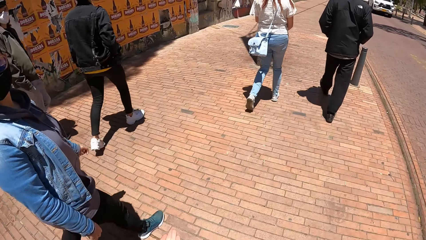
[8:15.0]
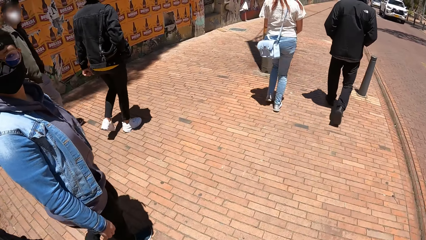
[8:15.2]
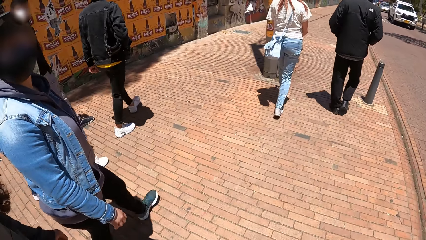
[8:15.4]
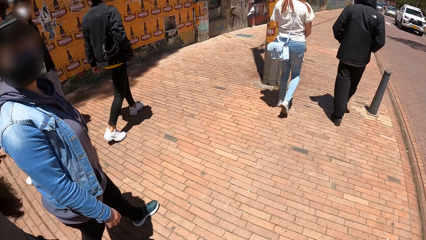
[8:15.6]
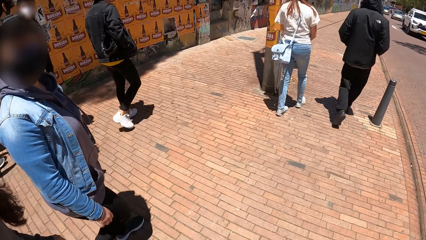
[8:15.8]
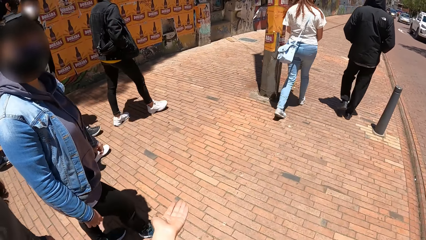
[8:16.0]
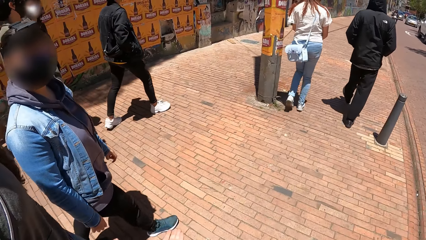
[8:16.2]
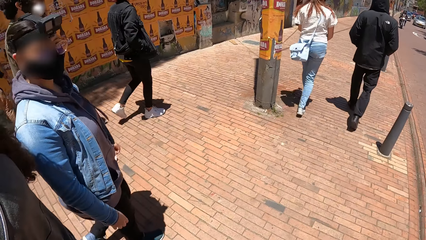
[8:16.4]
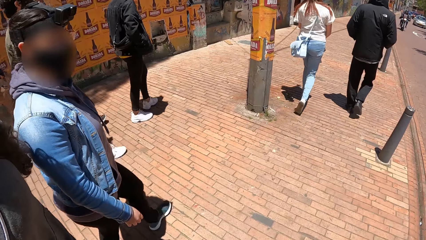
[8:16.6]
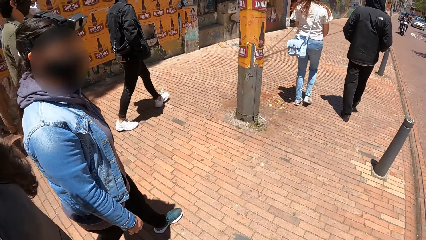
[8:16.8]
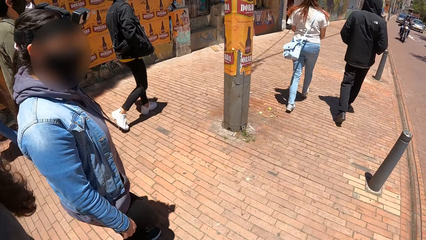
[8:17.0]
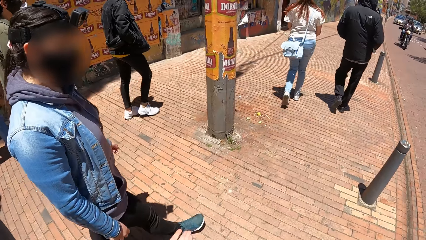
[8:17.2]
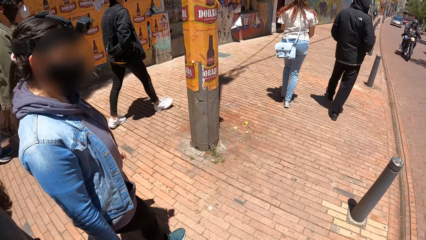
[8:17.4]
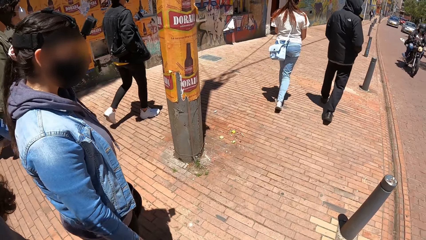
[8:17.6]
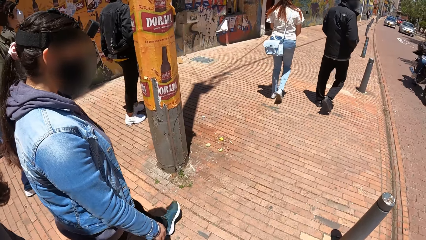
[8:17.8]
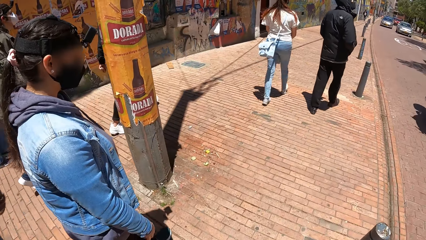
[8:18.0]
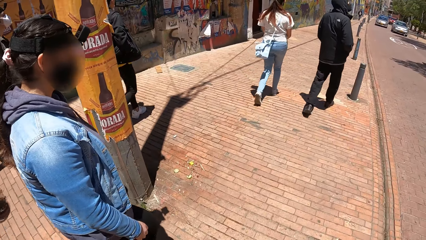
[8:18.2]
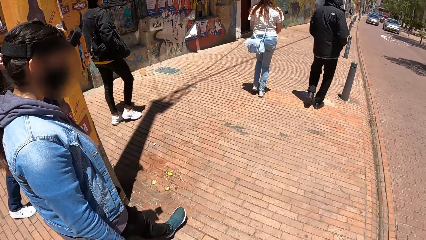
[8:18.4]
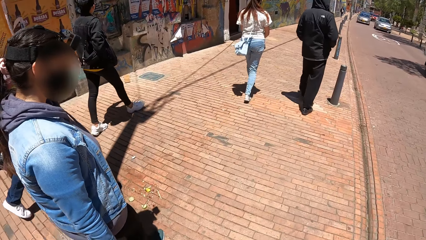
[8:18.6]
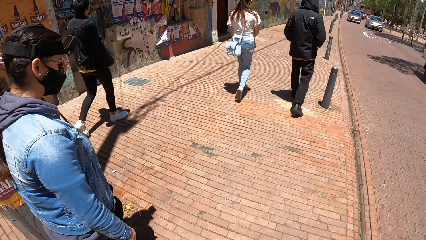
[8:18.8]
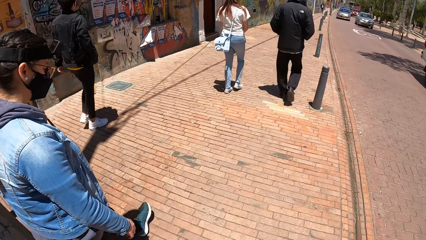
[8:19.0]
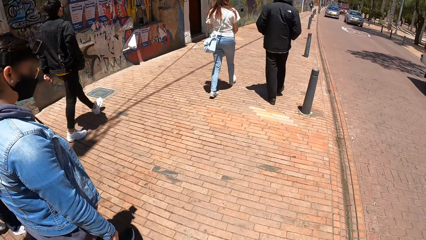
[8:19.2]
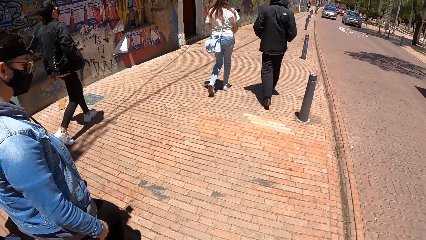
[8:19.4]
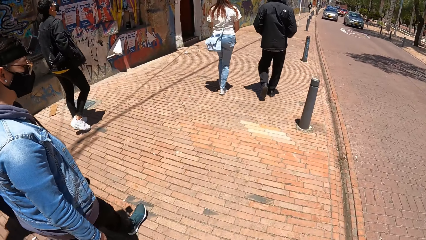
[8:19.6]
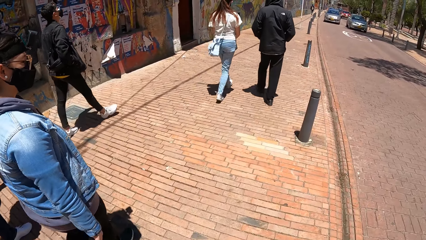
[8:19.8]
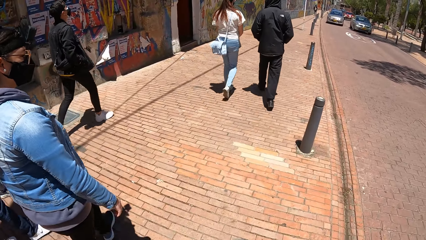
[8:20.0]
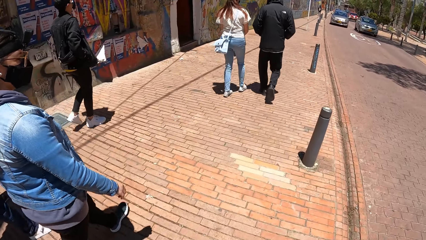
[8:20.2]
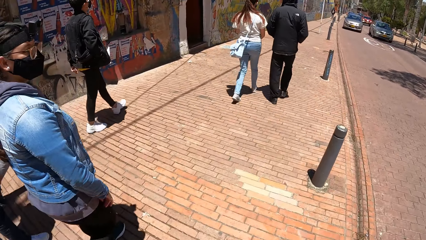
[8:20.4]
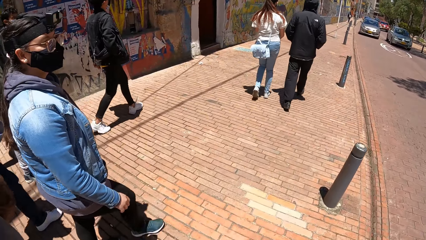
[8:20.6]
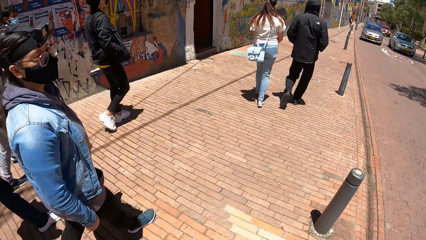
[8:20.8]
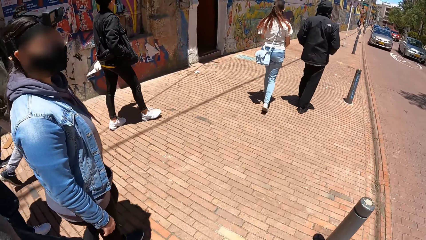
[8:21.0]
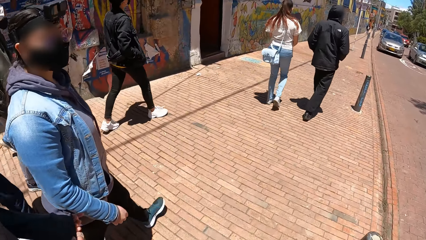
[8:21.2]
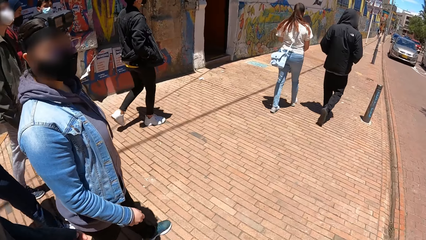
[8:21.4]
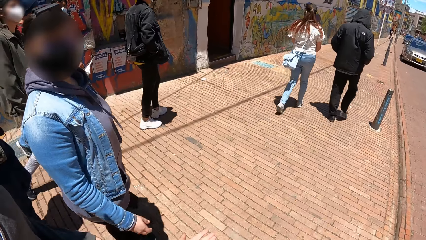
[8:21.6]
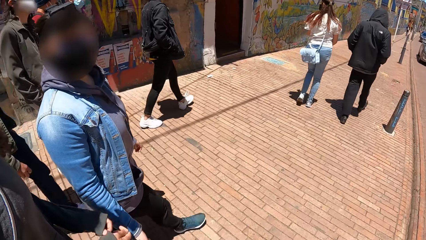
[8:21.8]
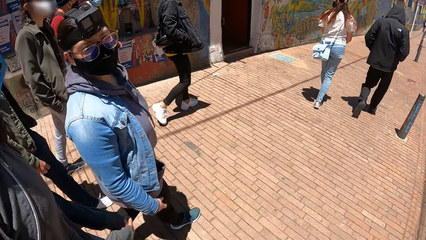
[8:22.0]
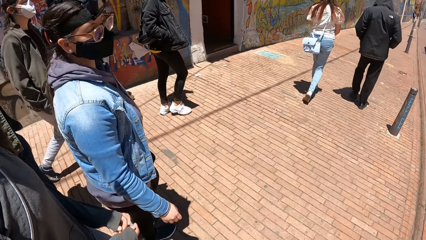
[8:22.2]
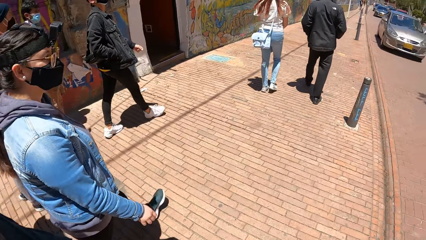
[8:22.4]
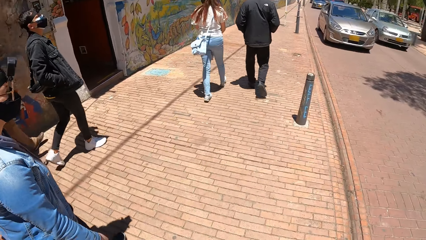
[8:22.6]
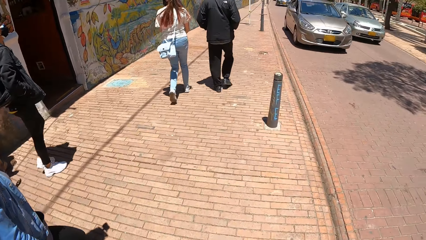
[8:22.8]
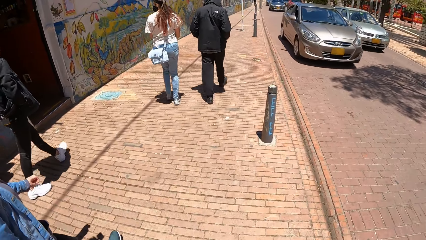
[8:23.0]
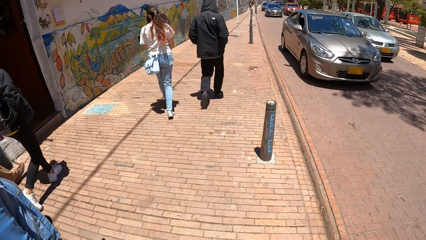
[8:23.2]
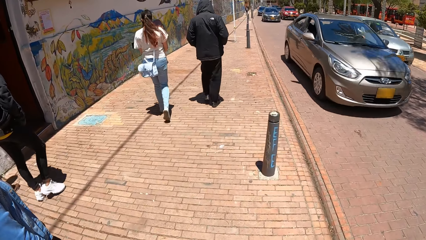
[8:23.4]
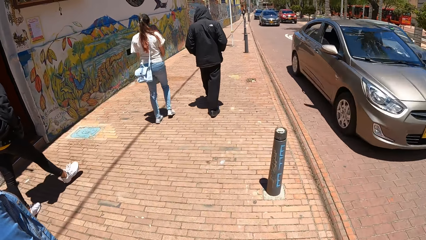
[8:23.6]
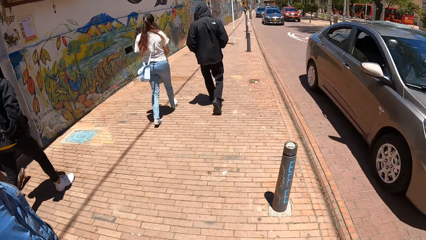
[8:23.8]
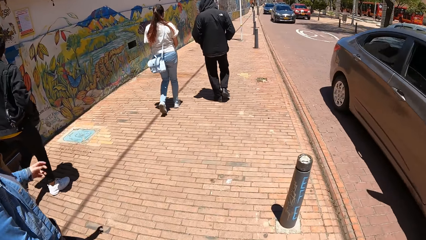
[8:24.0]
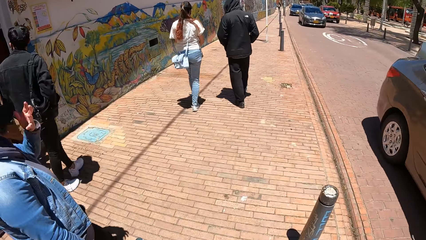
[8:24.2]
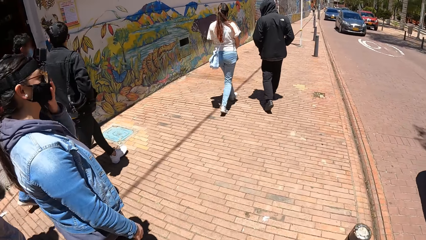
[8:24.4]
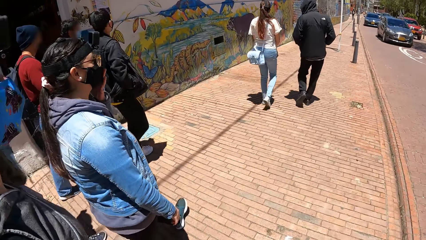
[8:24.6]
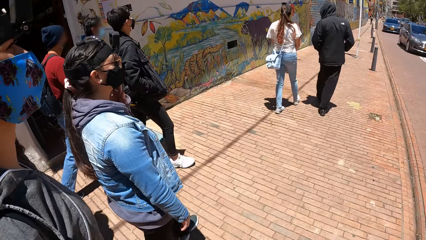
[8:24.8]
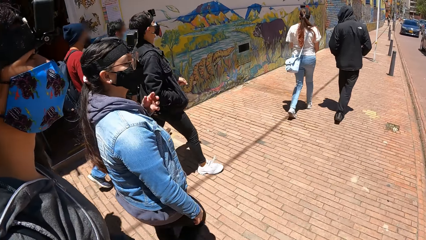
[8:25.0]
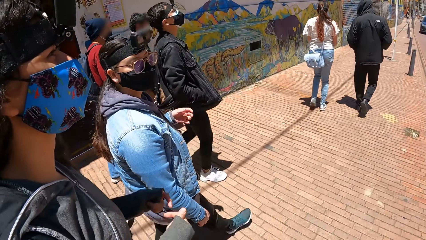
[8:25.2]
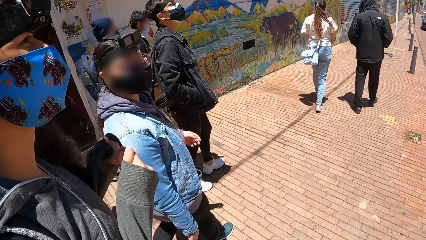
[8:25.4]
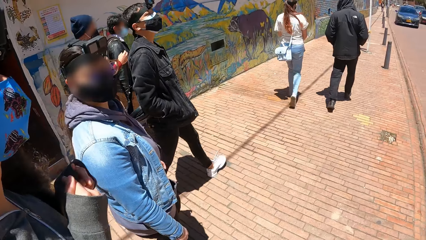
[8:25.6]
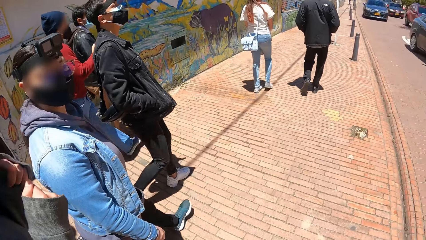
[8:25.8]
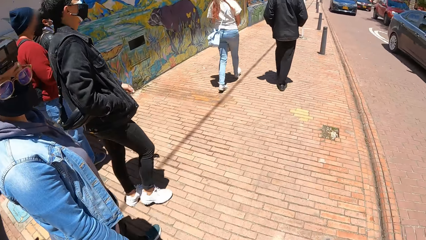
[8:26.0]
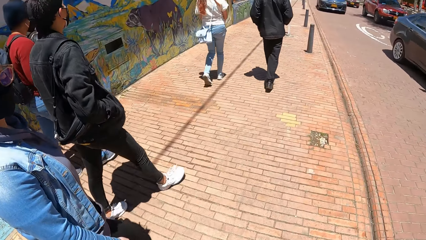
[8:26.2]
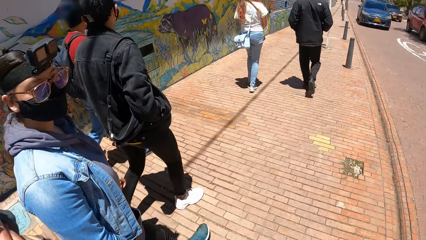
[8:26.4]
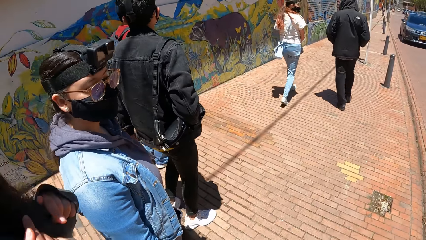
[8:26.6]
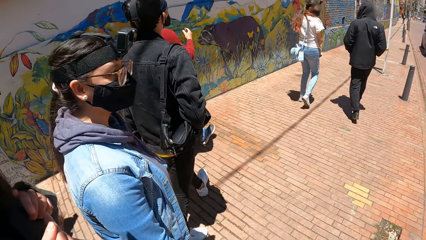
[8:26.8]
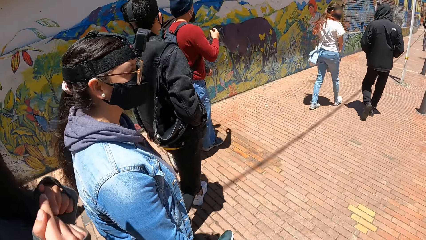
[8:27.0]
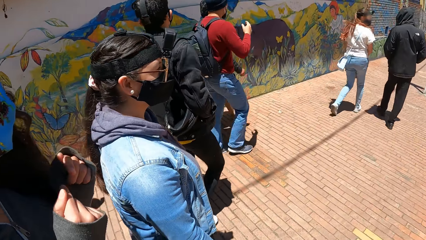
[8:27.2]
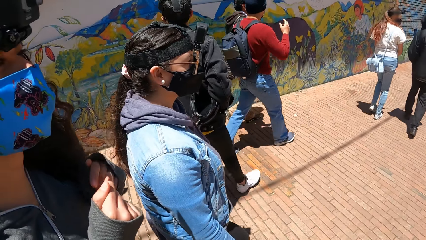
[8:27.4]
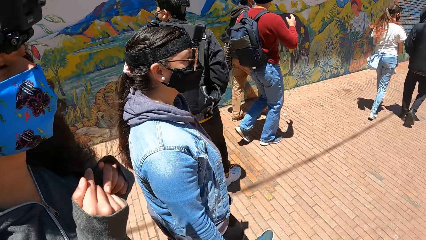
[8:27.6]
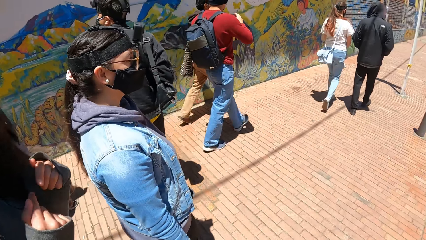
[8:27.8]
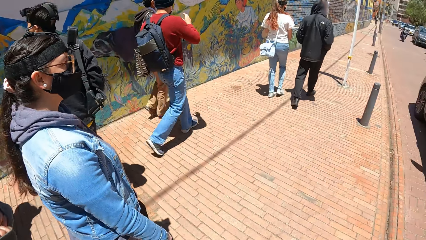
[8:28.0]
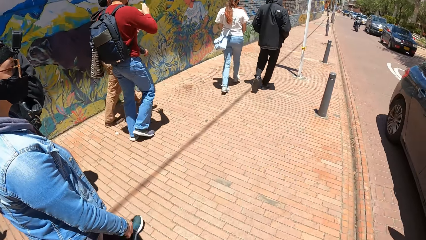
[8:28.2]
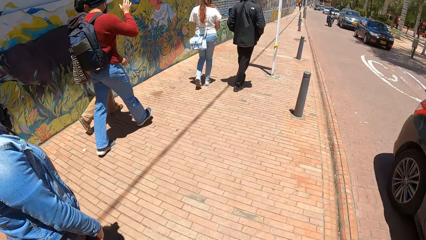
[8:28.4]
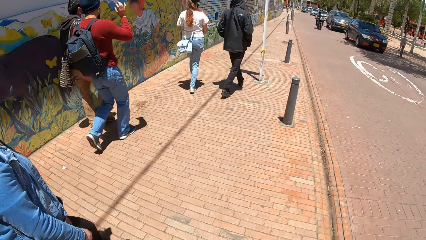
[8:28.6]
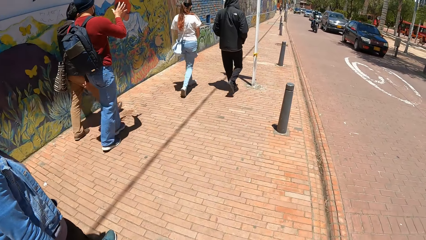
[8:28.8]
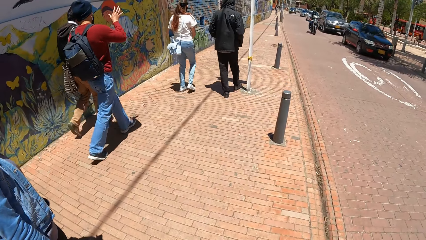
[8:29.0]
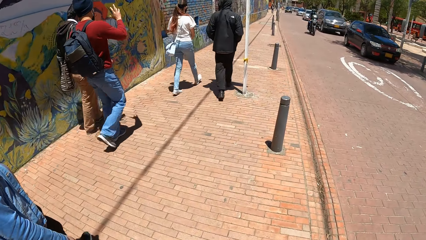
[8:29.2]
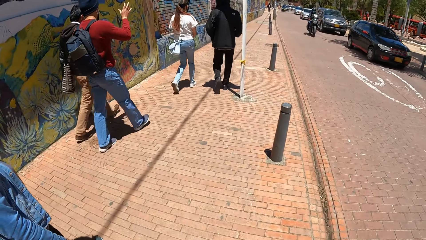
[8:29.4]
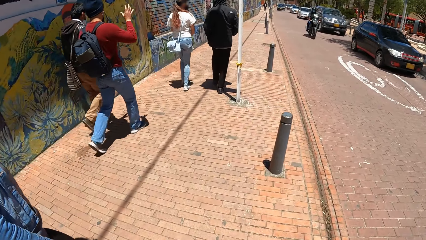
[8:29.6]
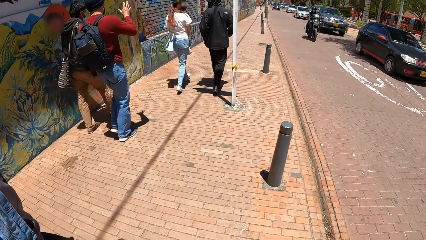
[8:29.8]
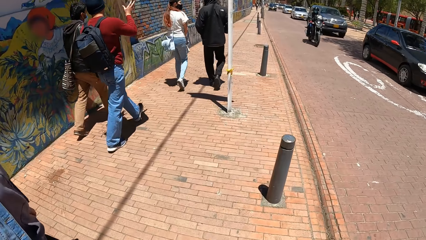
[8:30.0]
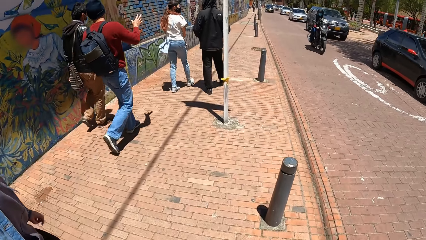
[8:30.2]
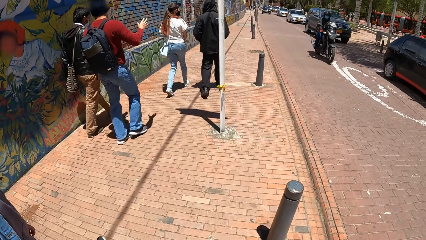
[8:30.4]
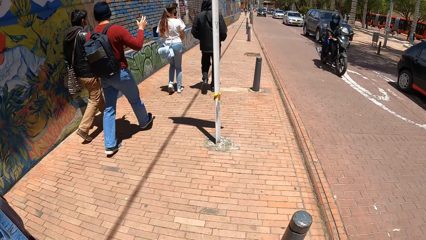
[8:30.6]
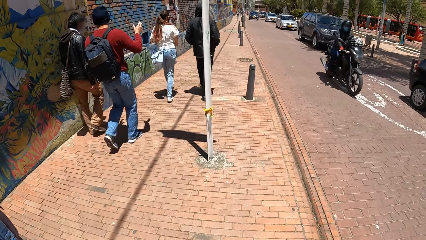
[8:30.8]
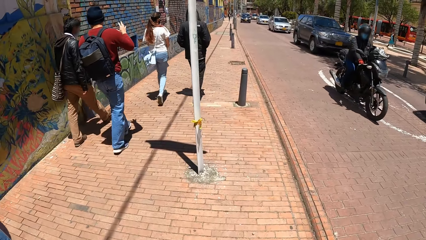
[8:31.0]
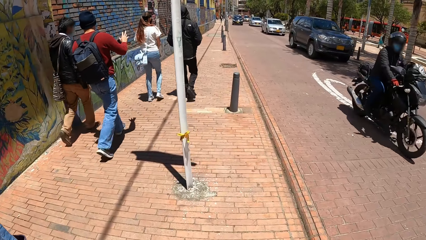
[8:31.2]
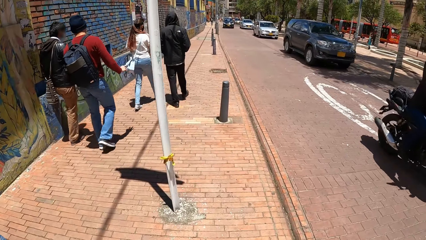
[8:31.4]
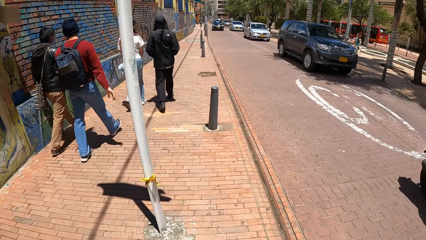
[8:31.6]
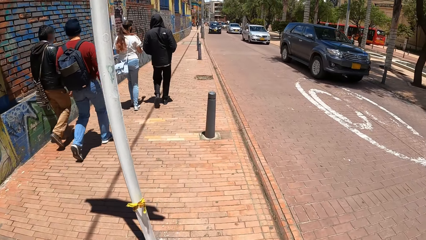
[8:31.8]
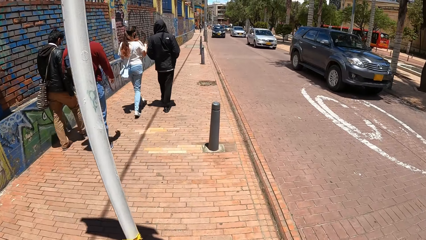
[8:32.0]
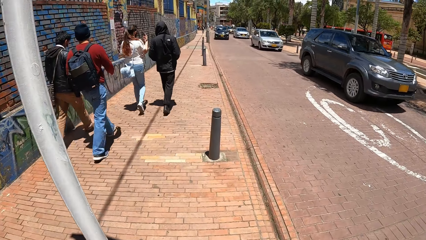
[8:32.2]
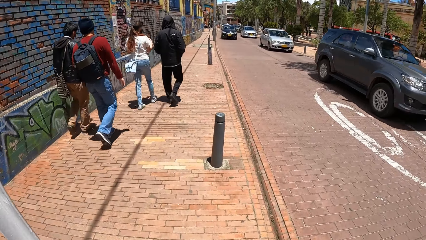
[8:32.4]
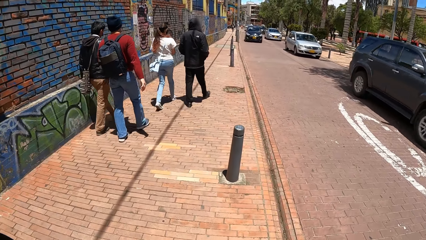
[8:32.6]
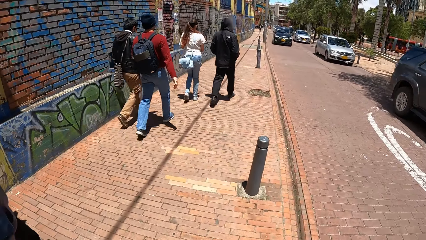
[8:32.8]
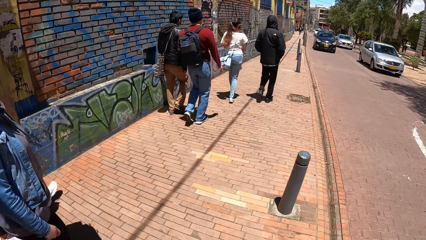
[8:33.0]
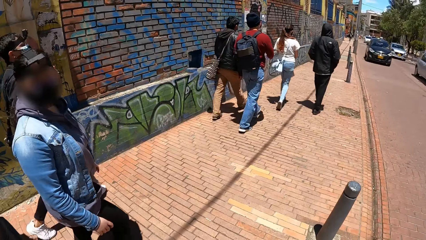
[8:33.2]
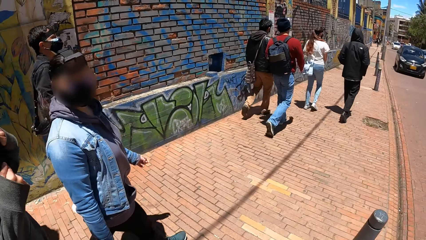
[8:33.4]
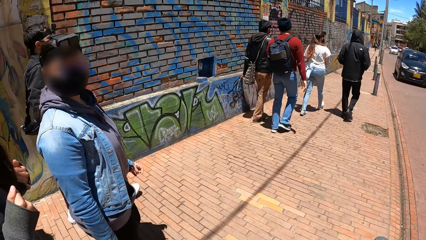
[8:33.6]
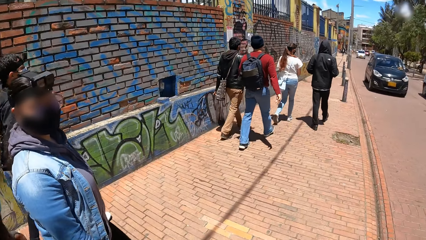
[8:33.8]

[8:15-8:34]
A woman looks around. The camera wearer walks around. The woman raises her left hand. The woman touches her nose mask with her left hand. The camera wearer looks around. They walk around.
